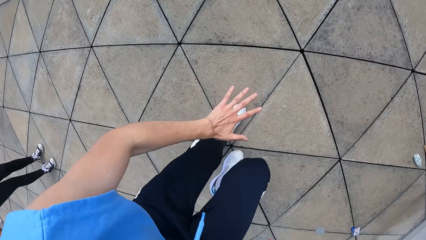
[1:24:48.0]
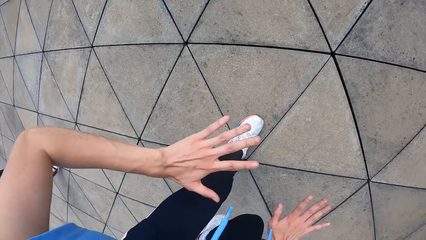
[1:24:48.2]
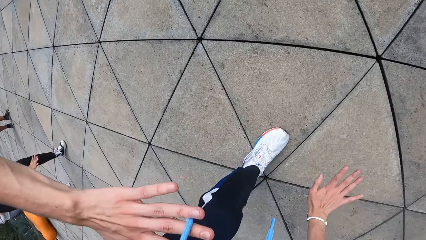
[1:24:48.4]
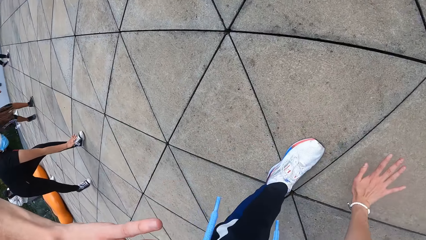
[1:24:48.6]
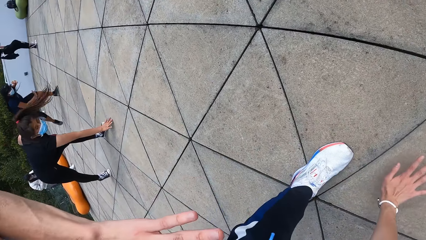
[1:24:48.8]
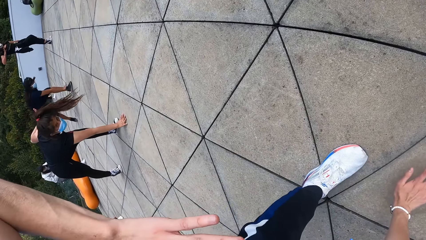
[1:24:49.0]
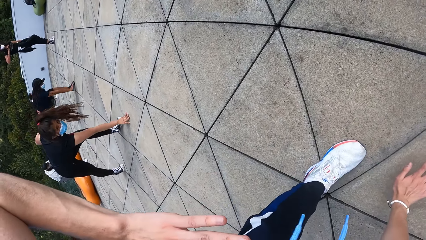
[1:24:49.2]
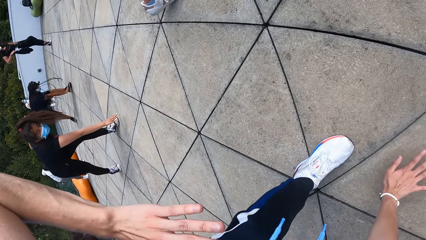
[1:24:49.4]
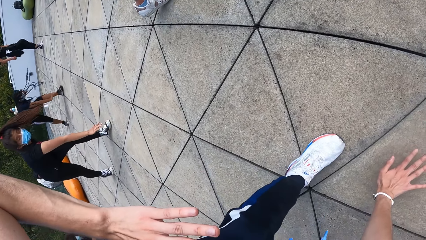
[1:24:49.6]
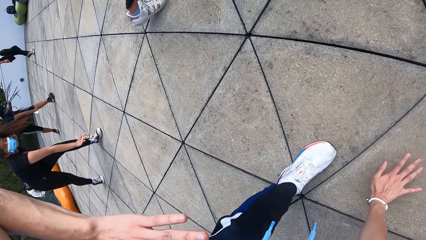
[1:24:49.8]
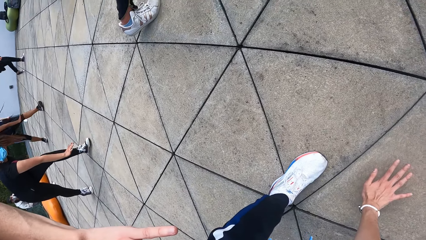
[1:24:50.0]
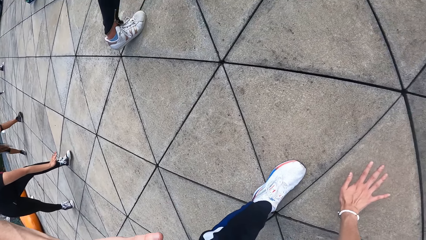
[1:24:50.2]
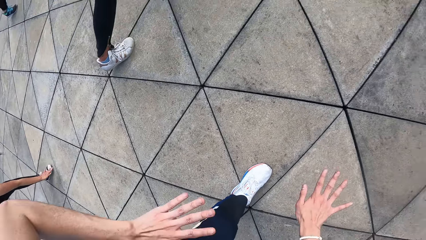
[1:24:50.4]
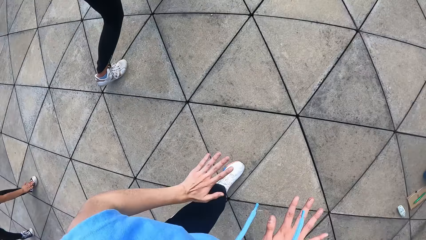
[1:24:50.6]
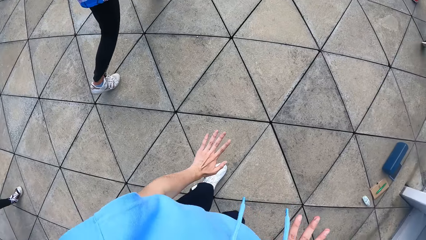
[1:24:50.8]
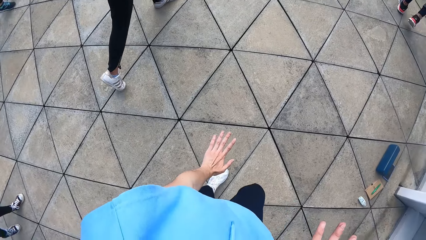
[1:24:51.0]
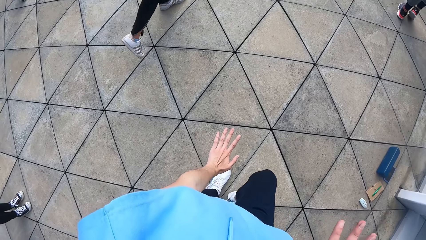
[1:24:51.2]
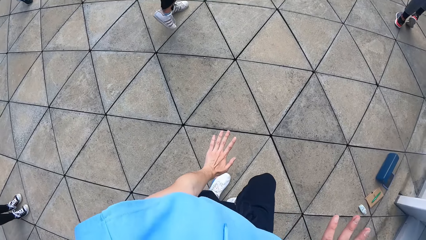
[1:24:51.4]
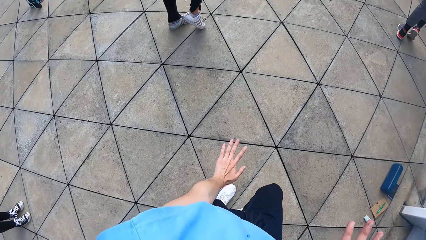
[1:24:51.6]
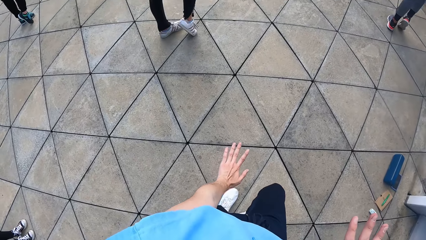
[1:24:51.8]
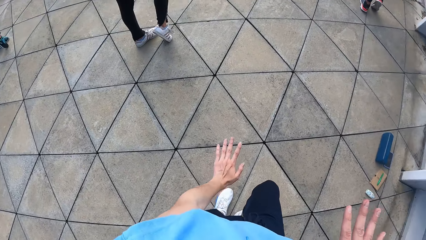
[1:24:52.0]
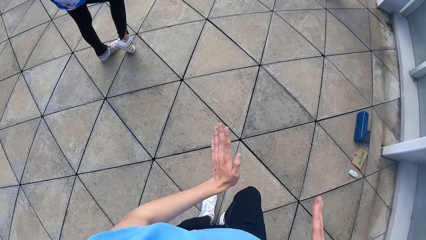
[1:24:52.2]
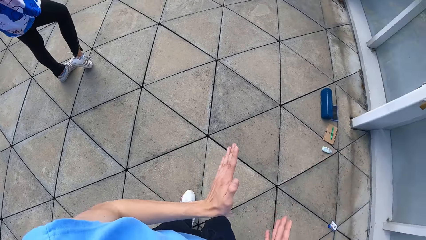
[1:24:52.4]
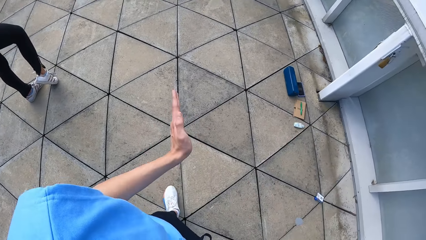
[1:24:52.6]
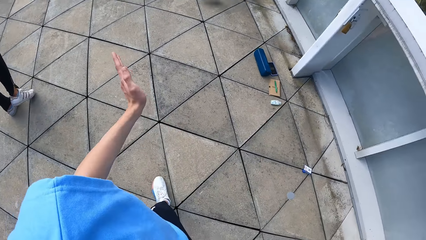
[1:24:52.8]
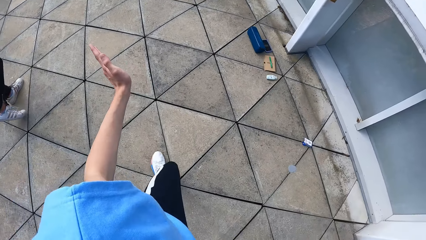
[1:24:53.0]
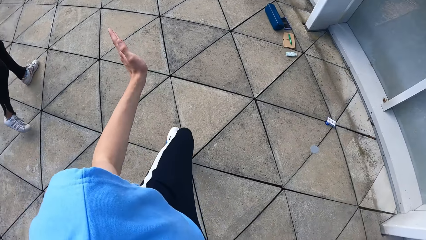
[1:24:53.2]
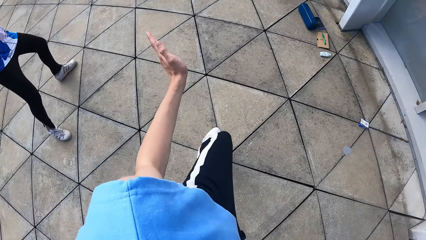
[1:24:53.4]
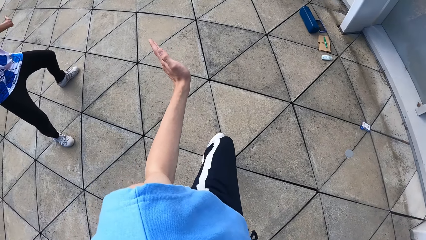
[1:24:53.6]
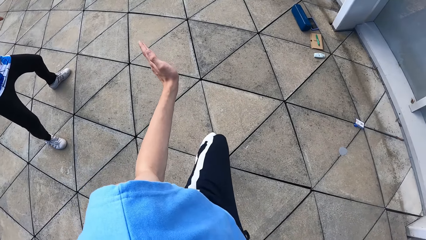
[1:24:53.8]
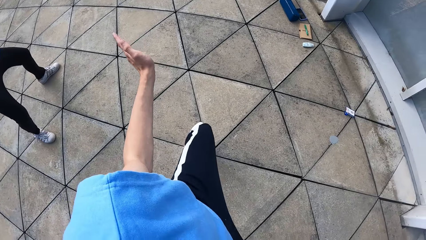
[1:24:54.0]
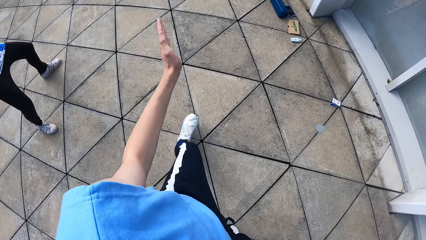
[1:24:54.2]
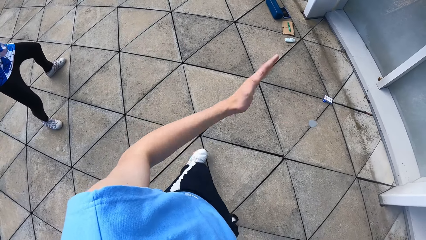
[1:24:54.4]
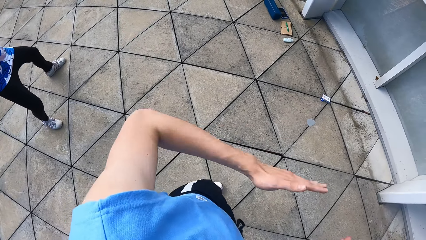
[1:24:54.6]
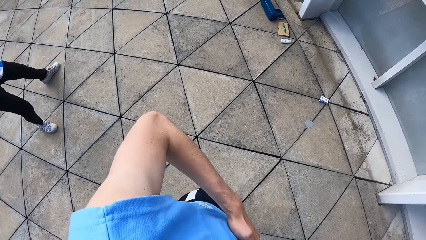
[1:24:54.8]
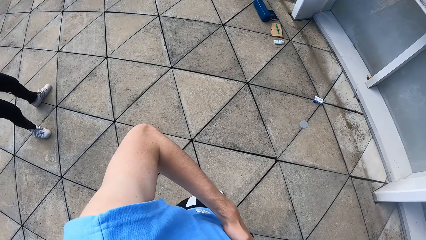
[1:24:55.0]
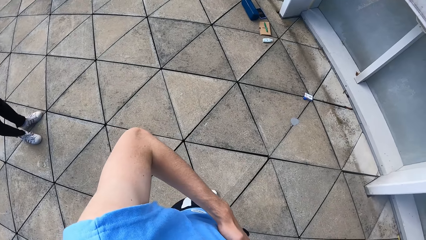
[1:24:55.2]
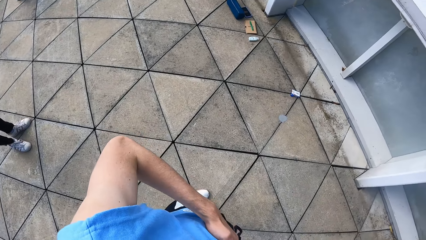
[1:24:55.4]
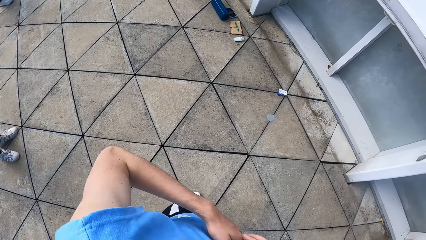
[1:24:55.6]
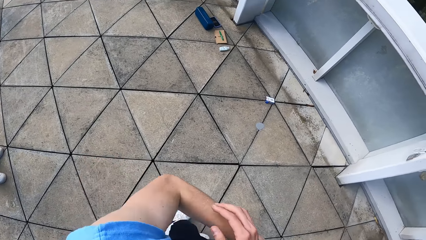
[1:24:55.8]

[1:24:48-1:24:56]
The camera wearer dances with both hands.

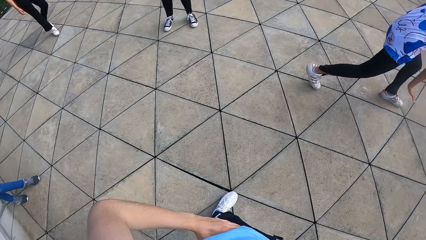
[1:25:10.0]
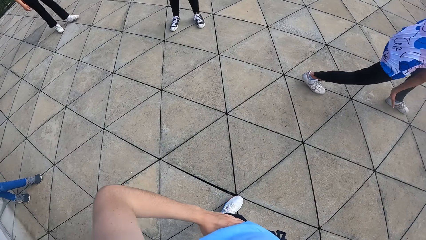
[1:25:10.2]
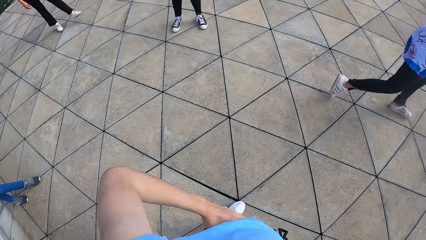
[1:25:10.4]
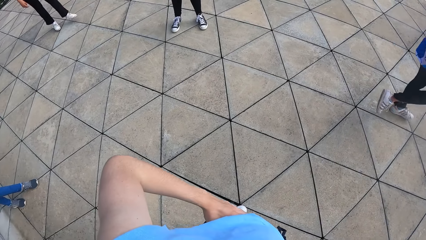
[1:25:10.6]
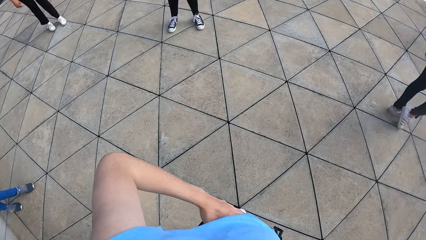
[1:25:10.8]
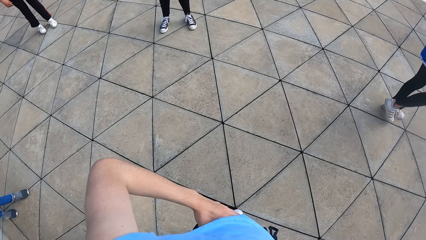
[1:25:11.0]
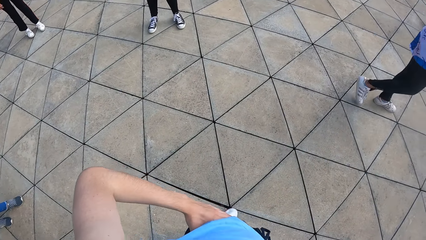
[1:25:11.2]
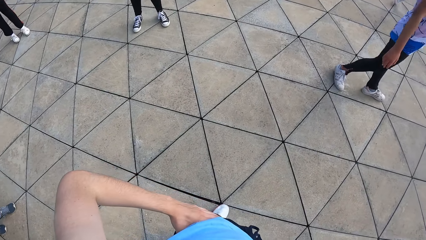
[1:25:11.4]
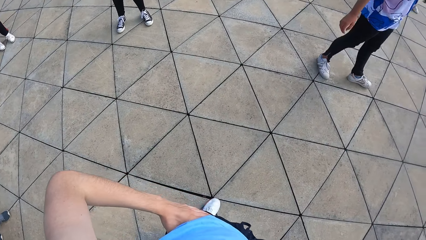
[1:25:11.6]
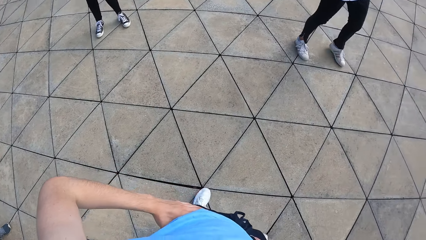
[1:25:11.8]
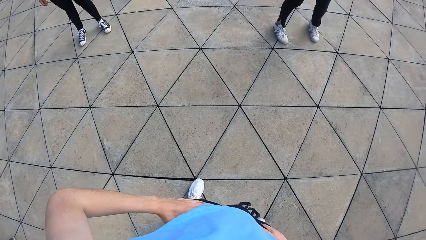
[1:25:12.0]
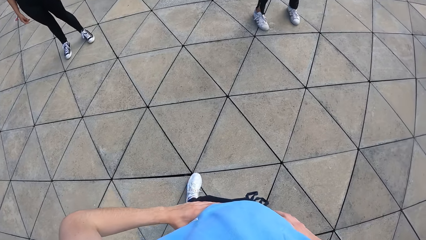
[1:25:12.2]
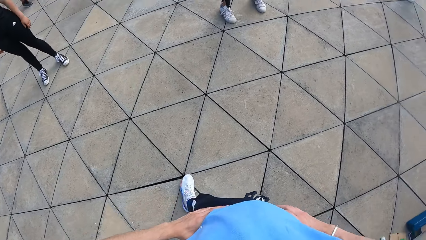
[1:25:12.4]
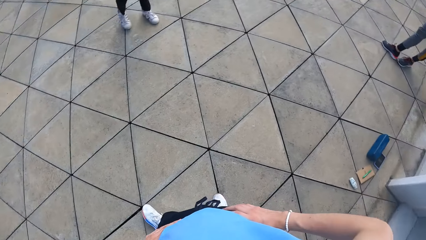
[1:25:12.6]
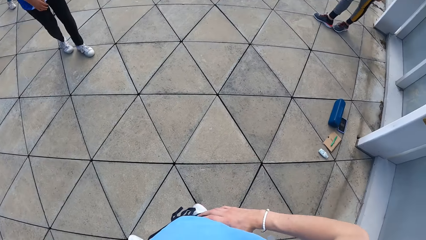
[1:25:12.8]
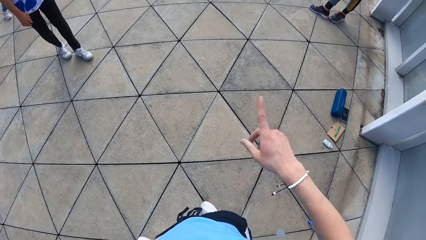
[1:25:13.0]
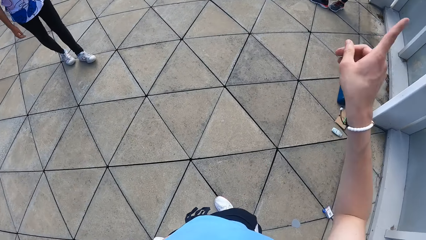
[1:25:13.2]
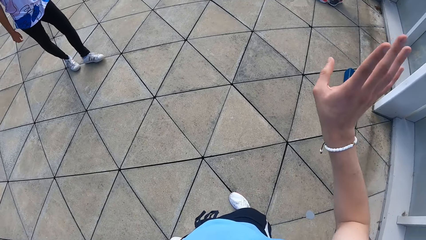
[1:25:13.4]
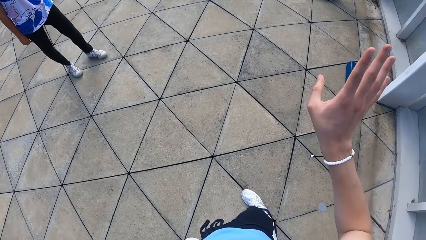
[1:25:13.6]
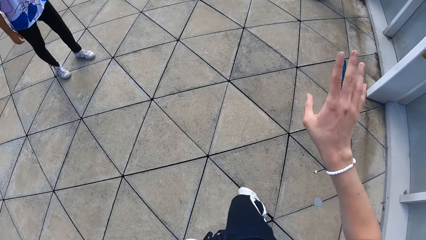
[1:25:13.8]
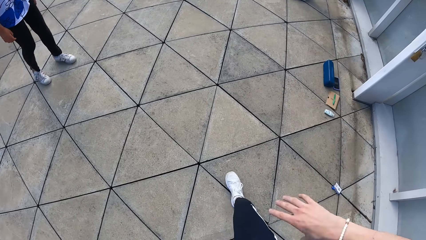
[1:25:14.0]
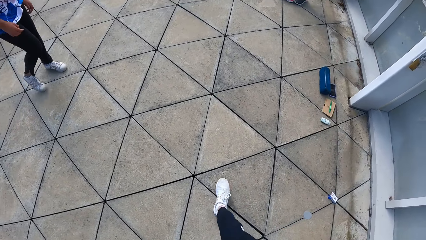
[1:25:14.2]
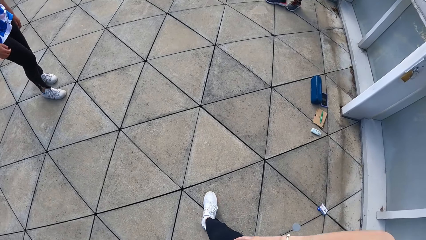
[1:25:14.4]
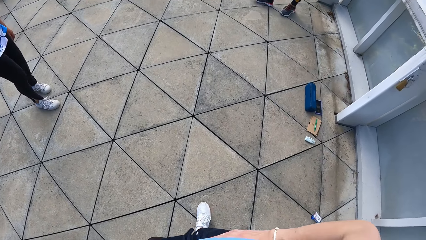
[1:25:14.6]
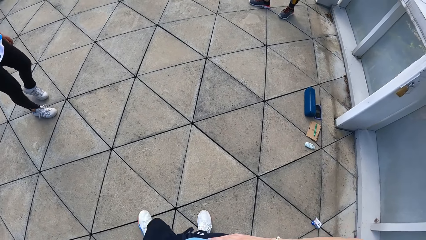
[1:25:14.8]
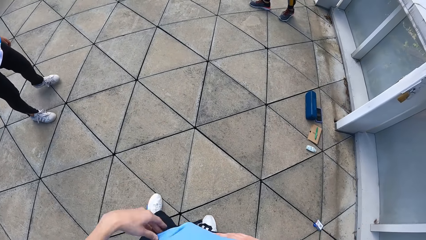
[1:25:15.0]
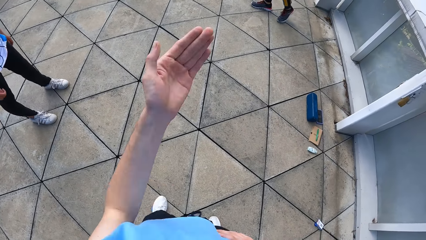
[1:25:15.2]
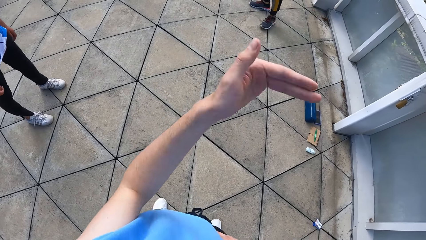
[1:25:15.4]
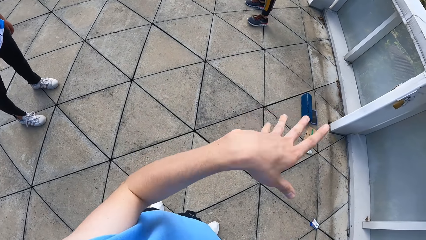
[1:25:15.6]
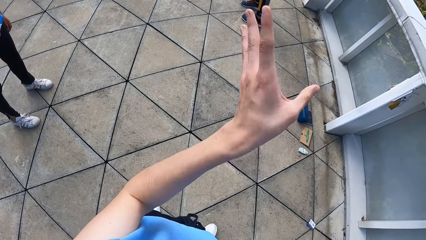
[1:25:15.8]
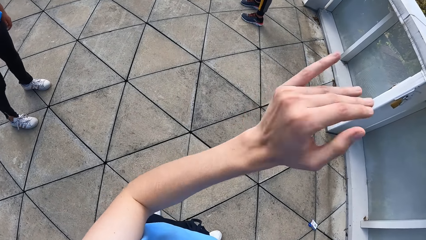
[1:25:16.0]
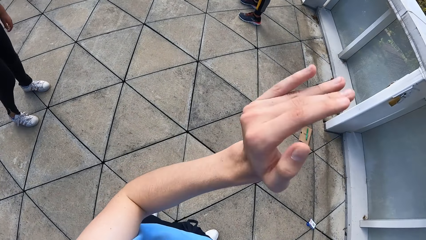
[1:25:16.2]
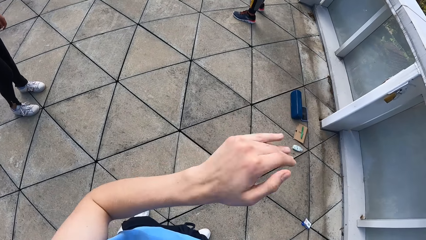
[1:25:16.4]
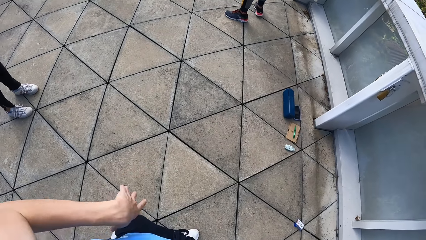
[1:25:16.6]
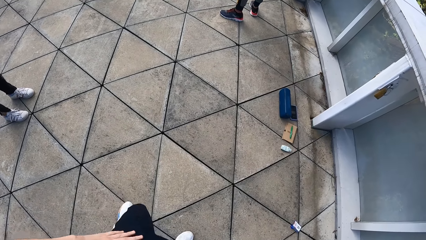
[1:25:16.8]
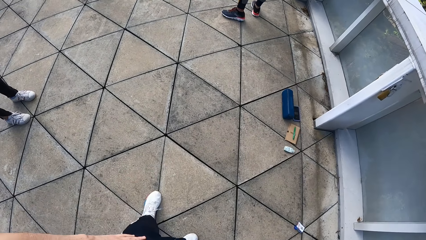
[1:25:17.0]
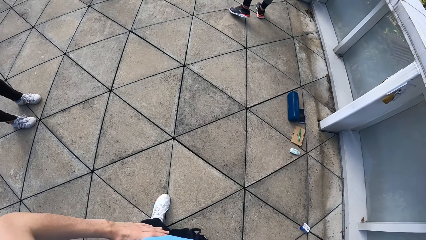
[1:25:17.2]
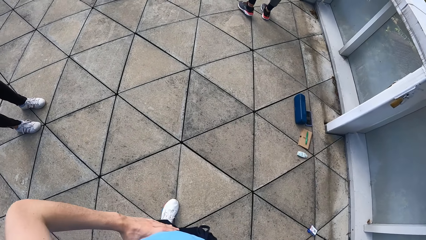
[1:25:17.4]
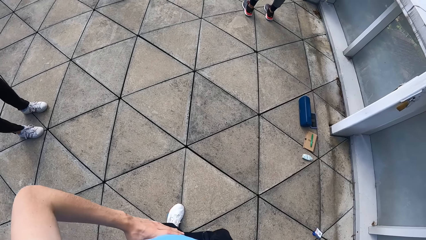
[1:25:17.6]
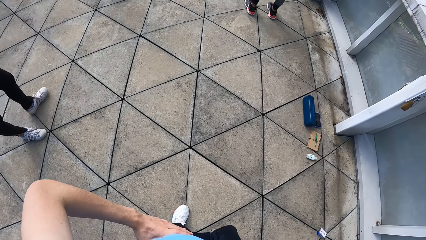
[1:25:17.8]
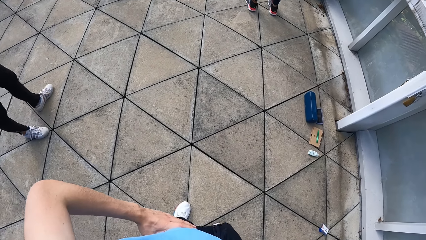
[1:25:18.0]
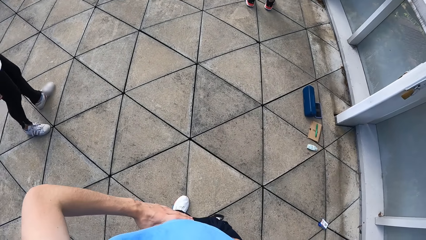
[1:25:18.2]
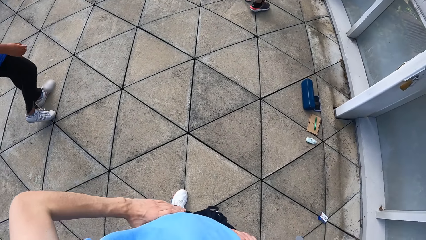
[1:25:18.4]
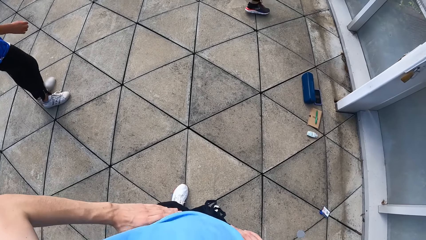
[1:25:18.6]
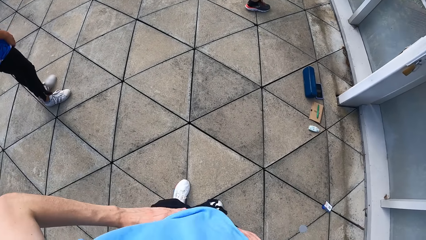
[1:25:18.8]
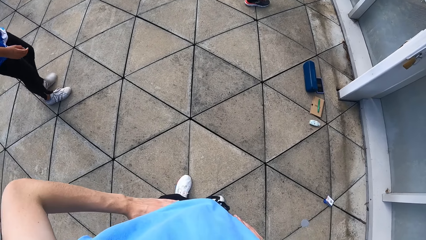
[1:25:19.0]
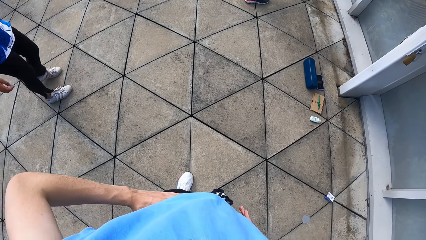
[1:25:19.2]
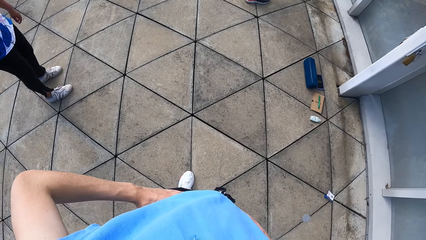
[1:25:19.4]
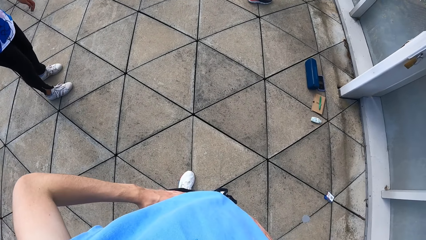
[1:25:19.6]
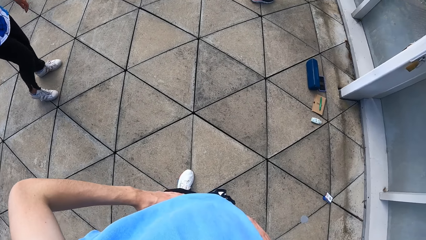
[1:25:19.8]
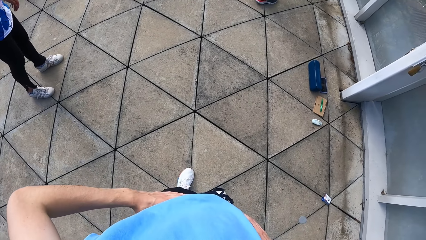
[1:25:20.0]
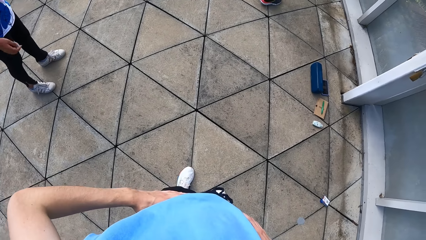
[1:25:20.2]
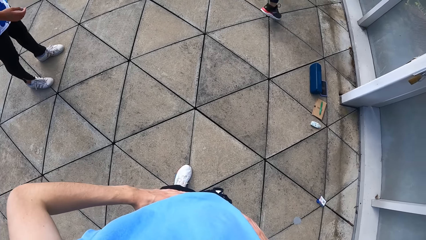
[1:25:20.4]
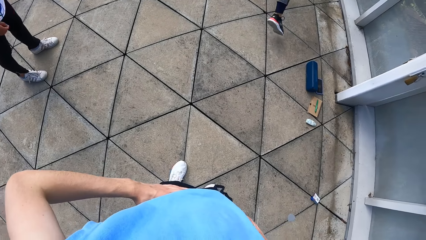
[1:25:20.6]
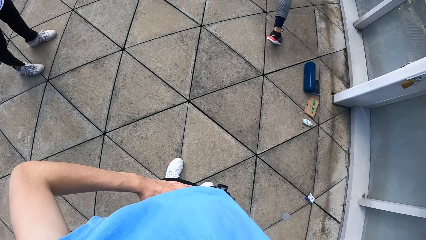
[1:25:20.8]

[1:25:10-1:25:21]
The camera wearer holds her waist. She looks around the room. She stretches her right hand forward. She raises her hand. She holds her waist. She gesticulates with her left hand. She raises her hand. She holds her waist with her left hand.
